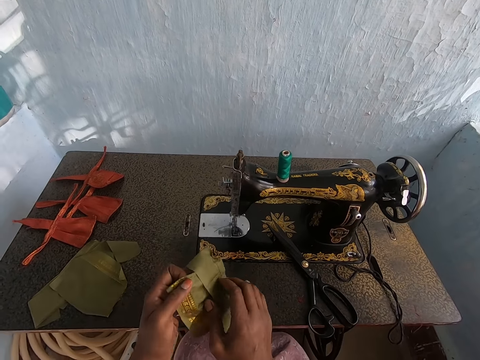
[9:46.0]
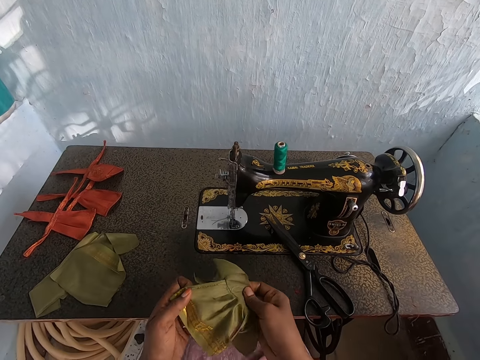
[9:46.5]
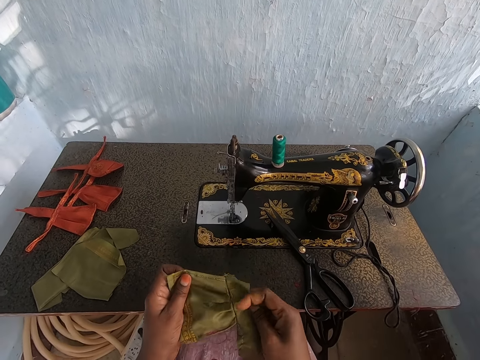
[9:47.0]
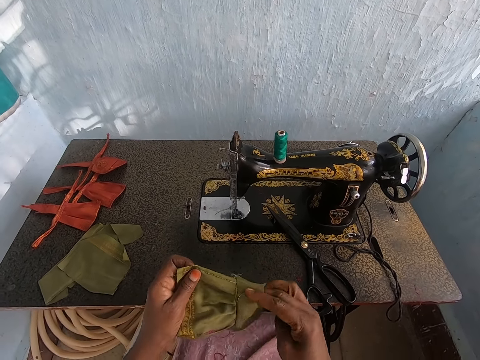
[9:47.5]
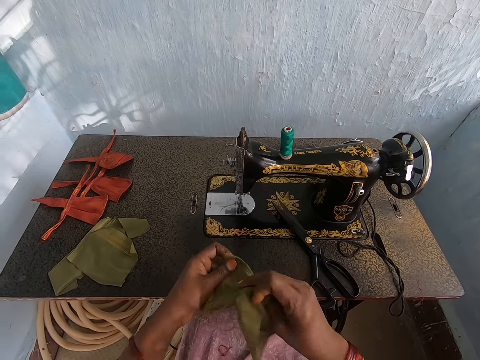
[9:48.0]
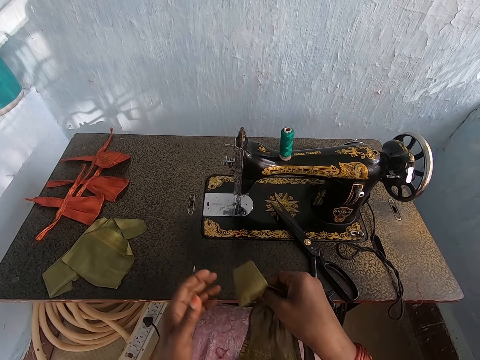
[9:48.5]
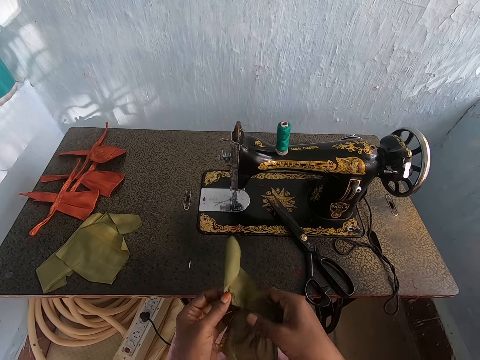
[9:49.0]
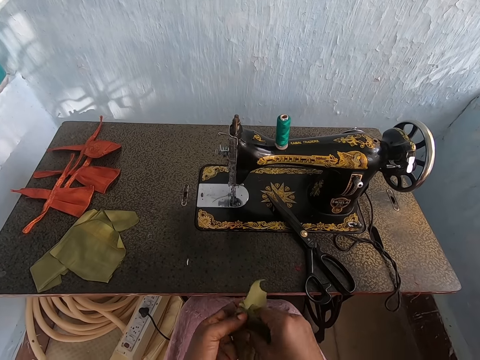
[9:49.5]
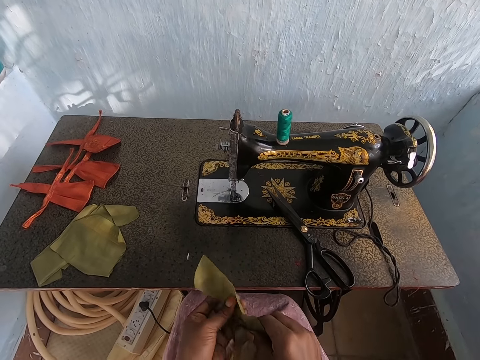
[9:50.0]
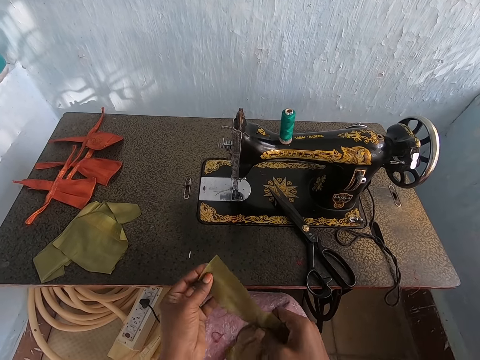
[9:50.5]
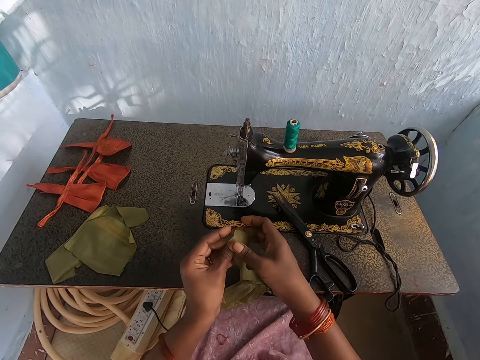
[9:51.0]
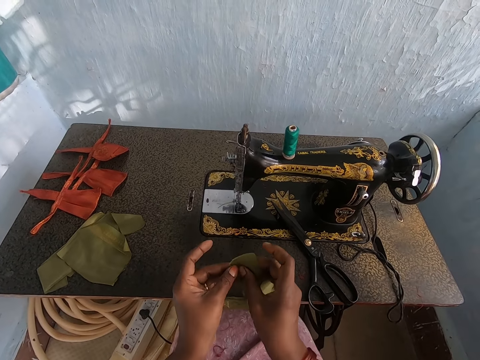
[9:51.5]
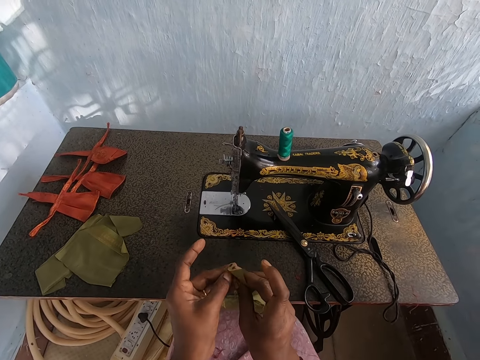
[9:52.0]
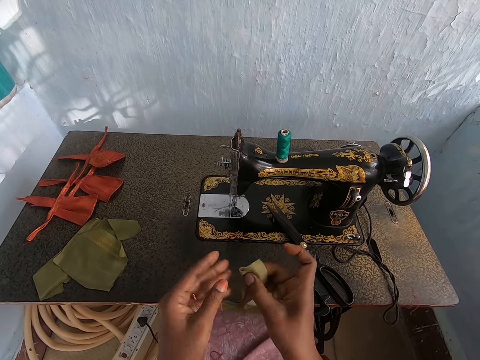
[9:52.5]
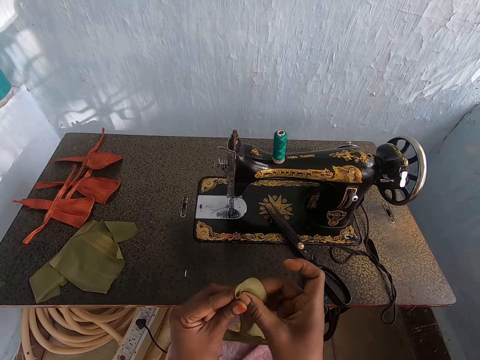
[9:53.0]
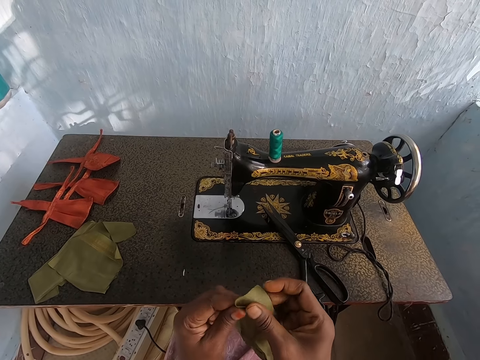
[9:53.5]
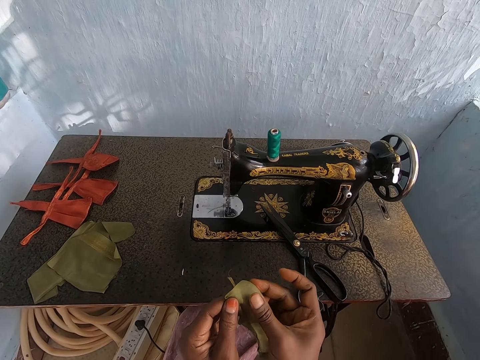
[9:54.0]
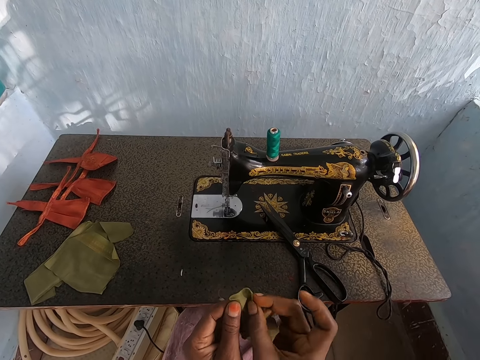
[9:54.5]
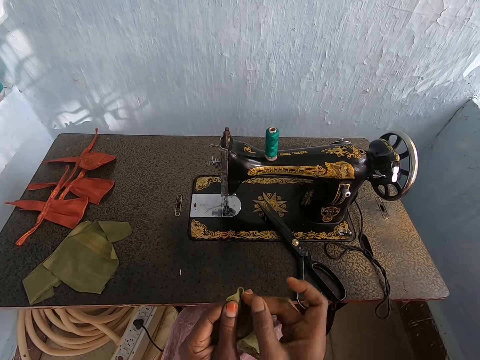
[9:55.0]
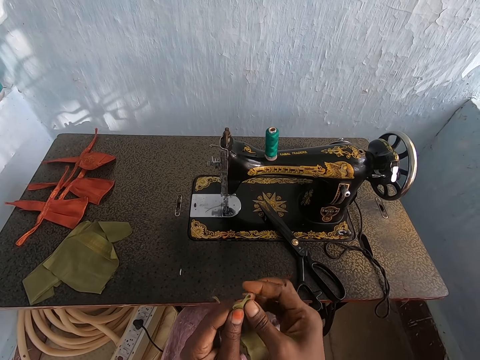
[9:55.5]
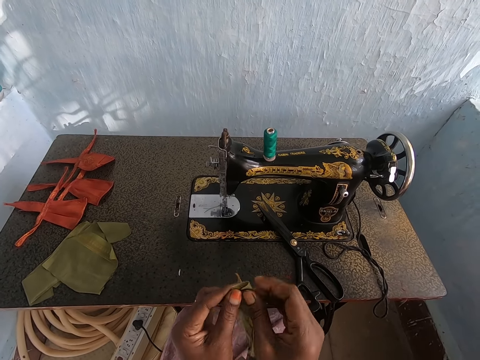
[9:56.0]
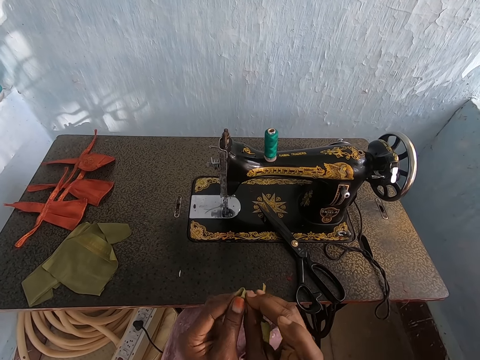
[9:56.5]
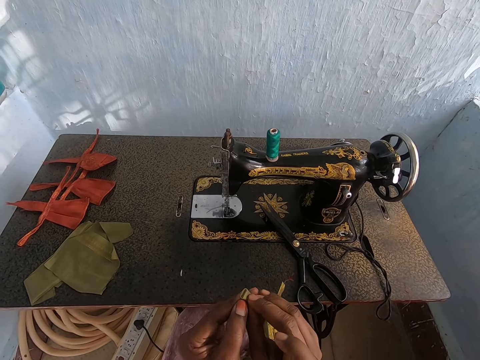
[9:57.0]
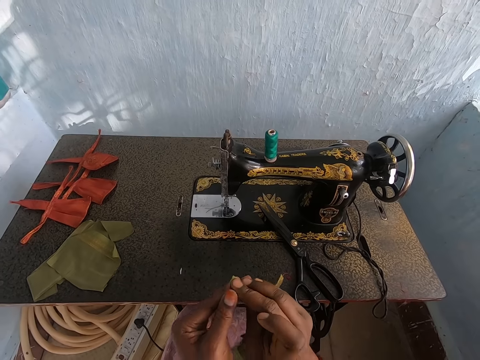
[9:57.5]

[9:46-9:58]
The camera wearer opens a part of the fabric with her right hand. She flips the fabric over with her hands. She rolls a part of the fabric with her hands. She folds the cloth.

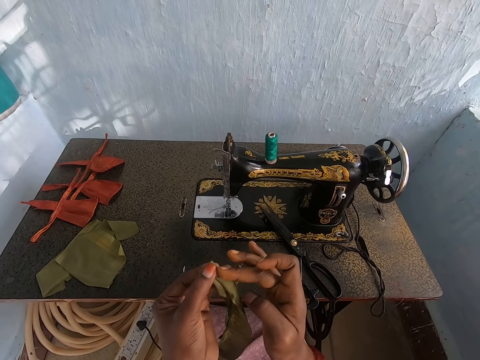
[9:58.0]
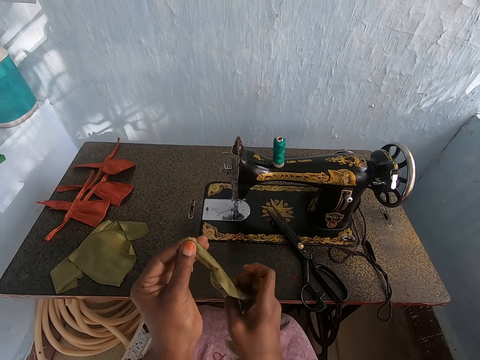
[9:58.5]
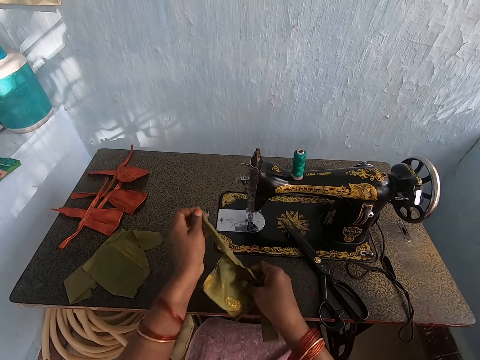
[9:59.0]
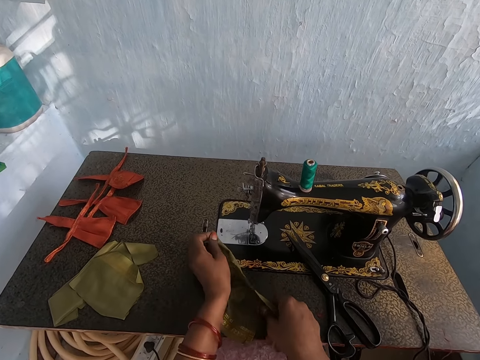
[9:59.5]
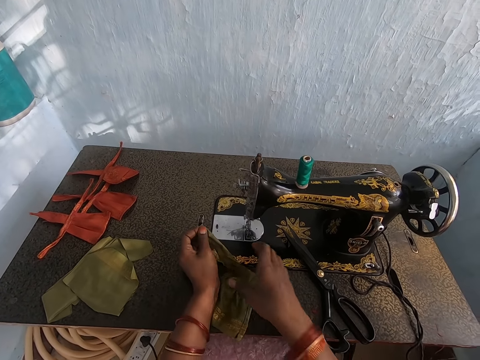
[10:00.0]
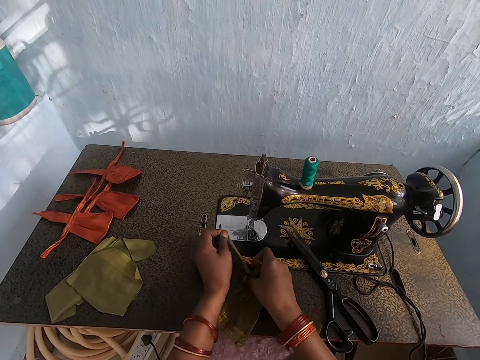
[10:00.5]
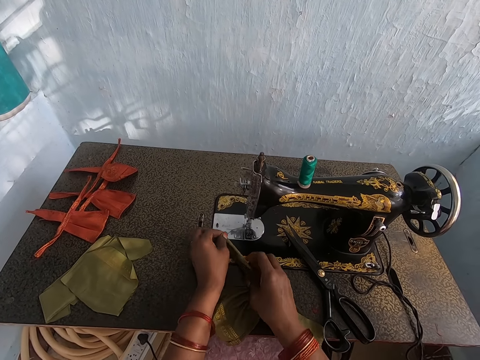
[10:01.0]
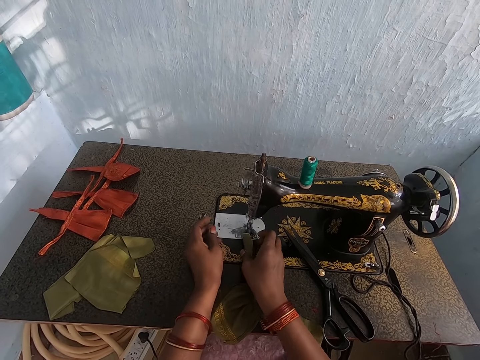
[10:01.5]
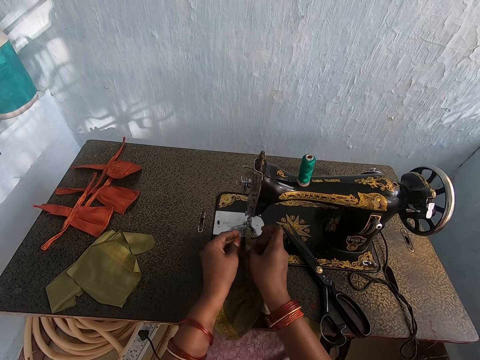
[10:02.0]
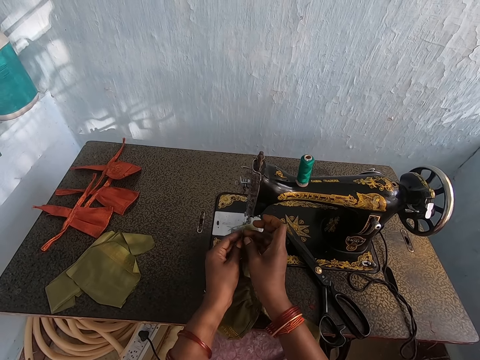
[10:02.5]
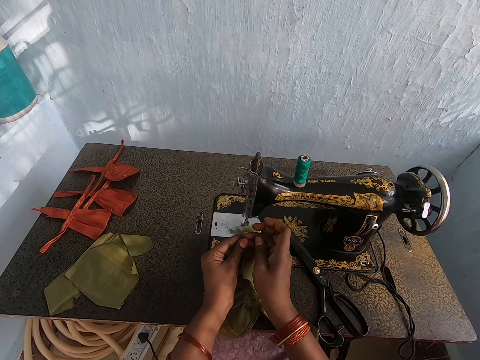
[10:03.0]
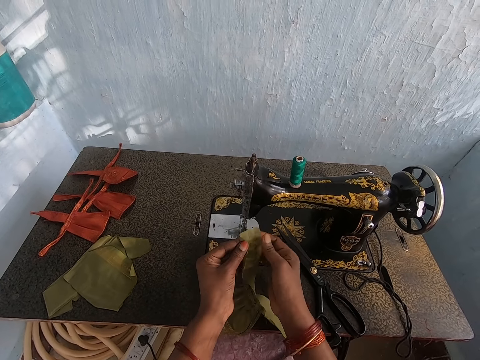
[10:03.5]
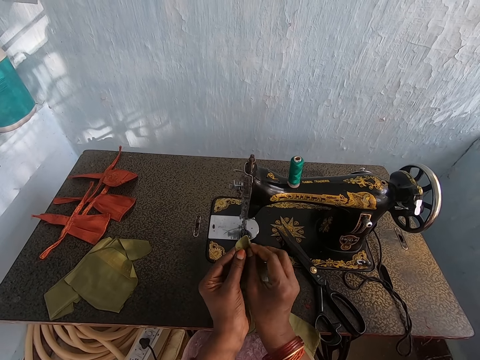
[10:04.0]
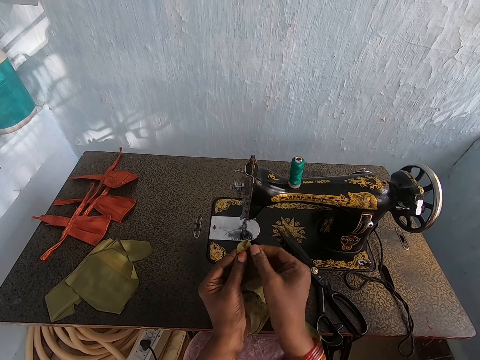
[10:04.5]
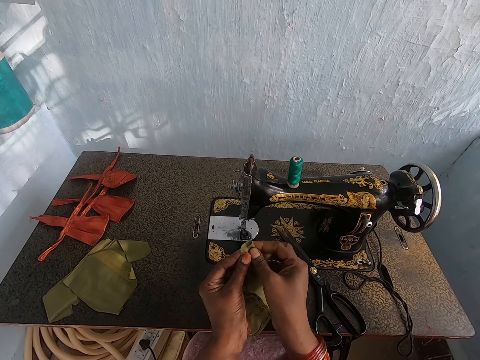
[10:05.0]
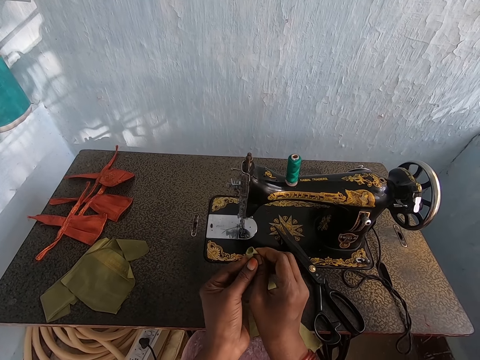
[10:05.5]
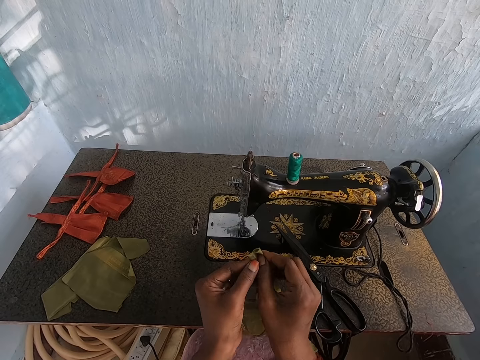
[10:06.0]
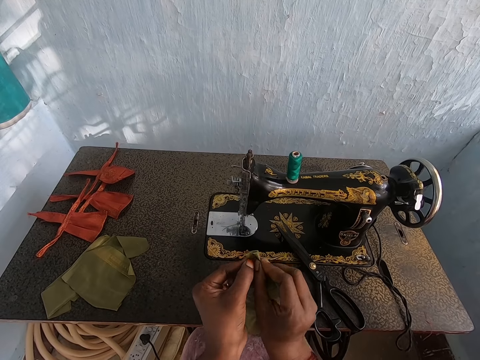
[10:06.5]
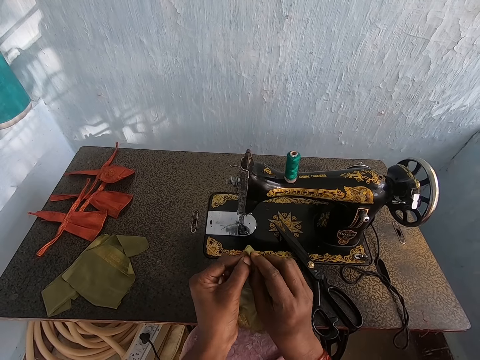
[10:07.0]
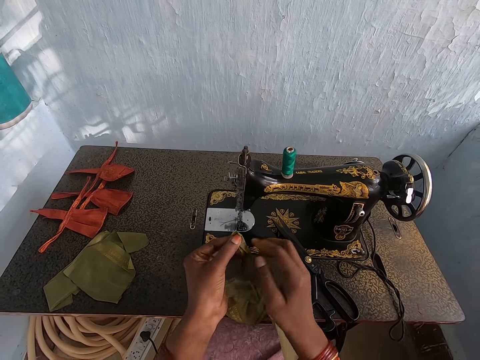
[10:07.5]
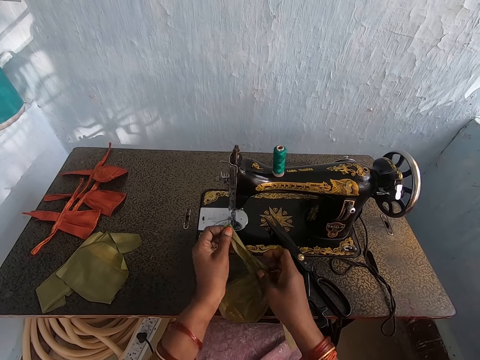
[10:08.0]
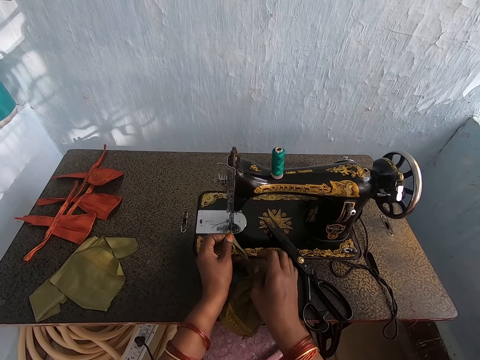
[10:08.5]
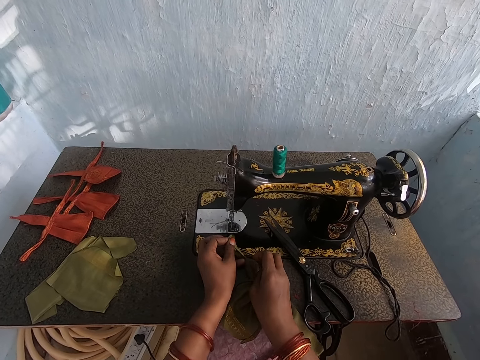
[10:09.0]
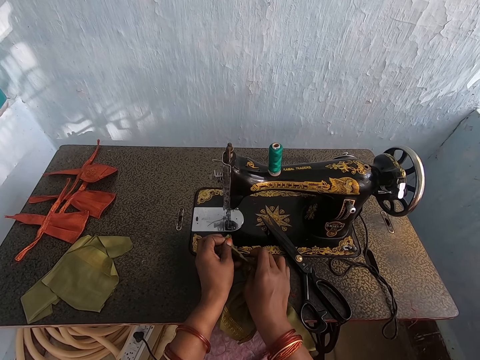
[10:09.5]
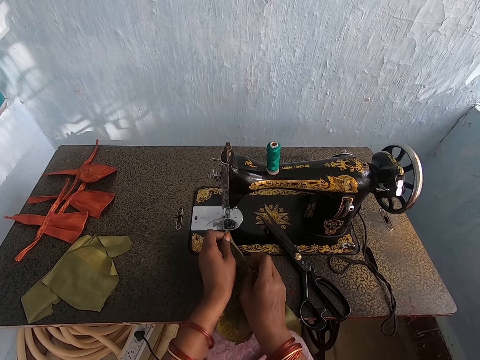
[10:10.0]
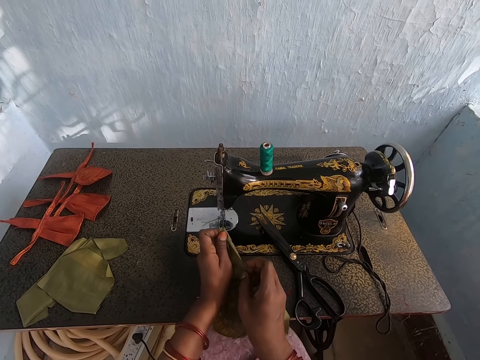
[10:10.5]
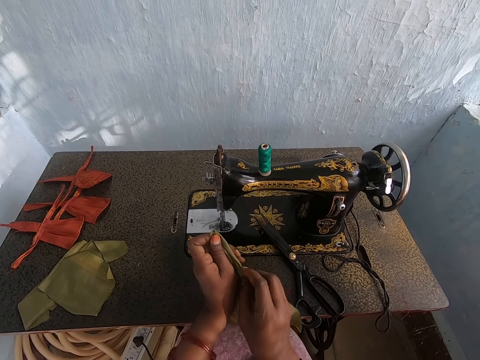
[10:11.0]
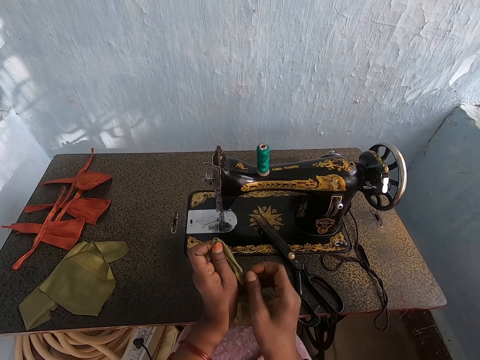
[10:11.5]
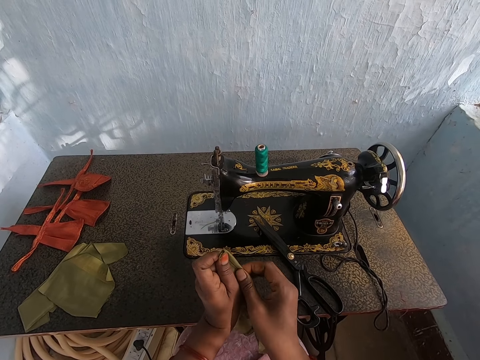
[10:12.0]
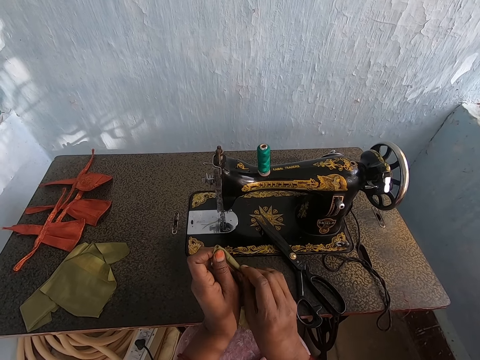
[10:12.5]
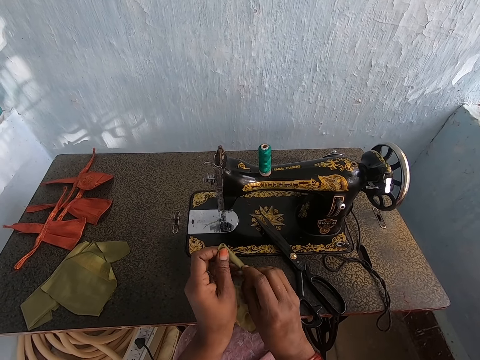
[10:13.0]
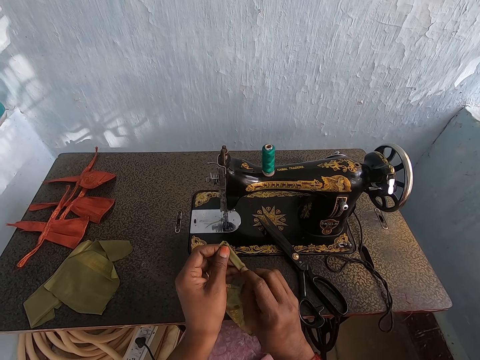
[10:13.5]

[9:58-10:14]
The camera wearer aligns the fabric on the sewing machine with both hands. She picks up the fabric from the sewing machine with both hands. She rolls a part of the fabric with her hands. She adjusts a part of the fabric with her right hand.
